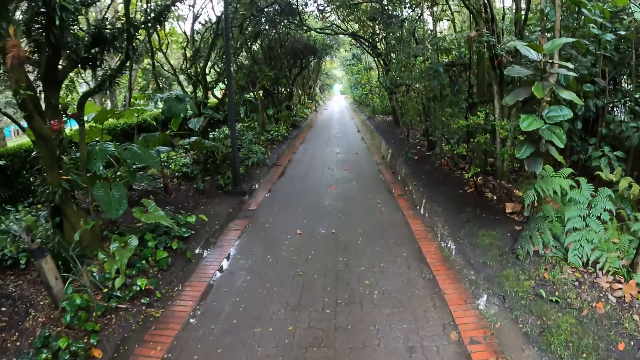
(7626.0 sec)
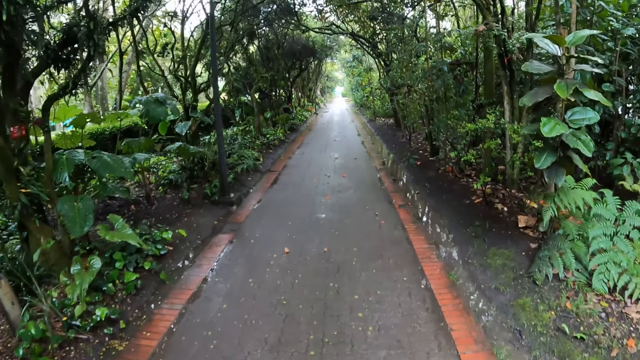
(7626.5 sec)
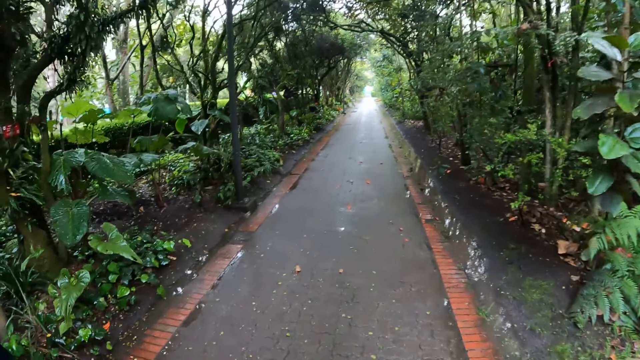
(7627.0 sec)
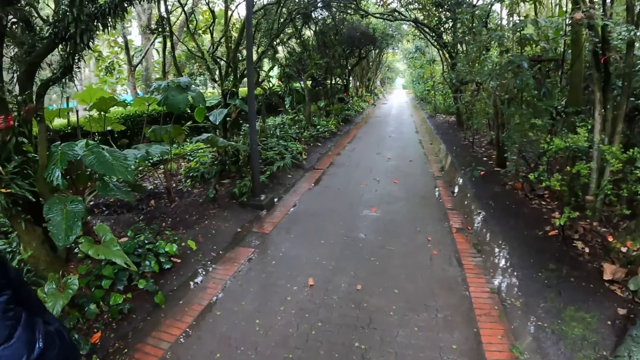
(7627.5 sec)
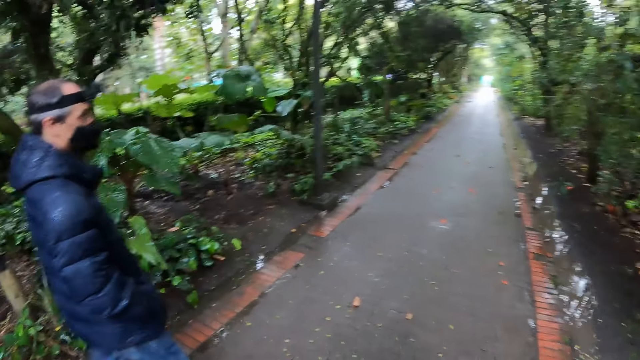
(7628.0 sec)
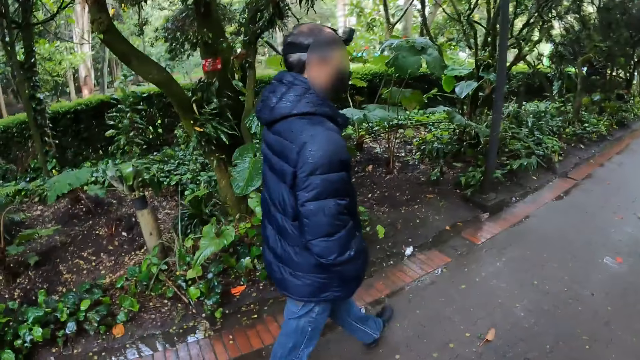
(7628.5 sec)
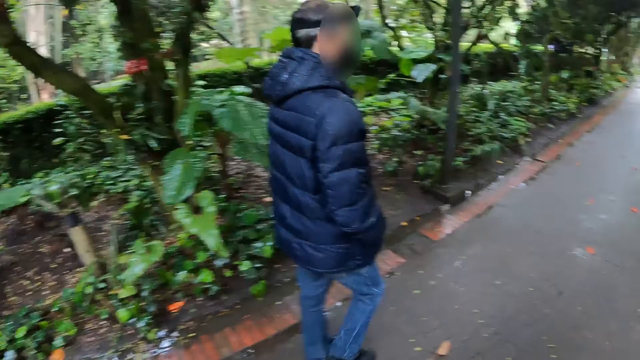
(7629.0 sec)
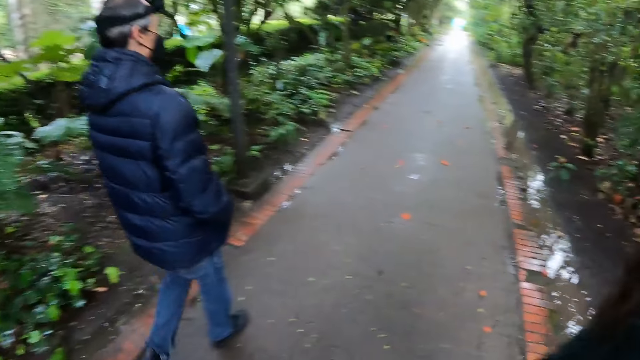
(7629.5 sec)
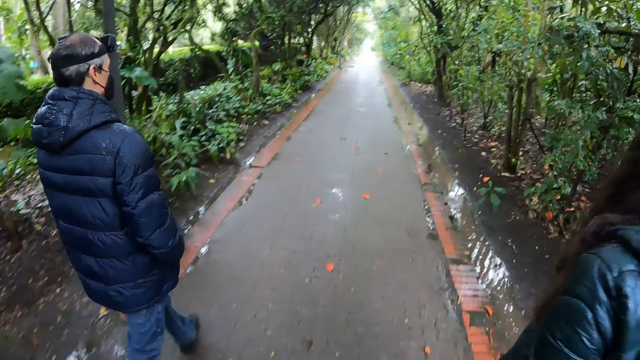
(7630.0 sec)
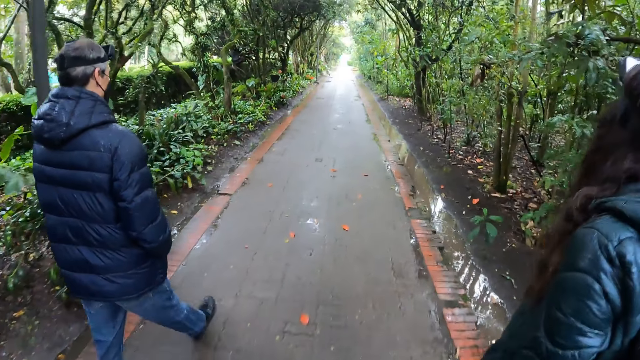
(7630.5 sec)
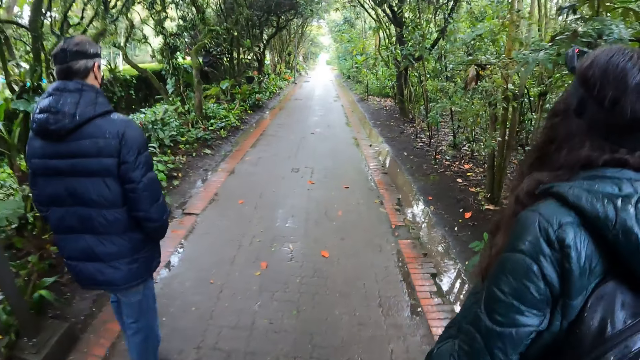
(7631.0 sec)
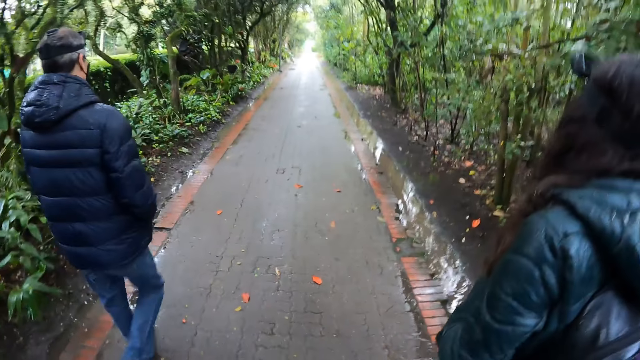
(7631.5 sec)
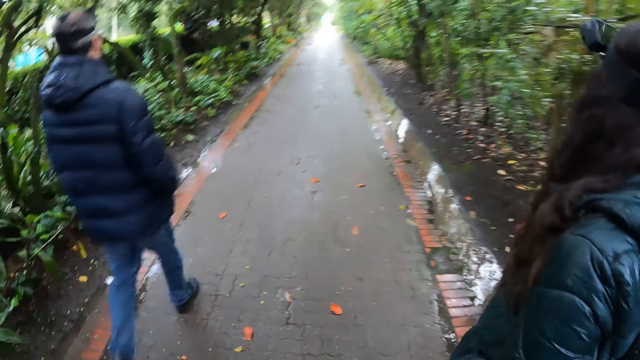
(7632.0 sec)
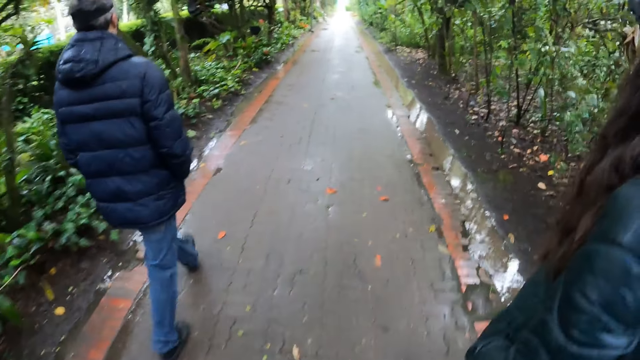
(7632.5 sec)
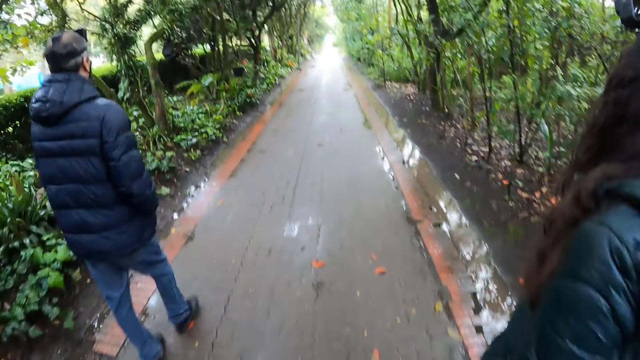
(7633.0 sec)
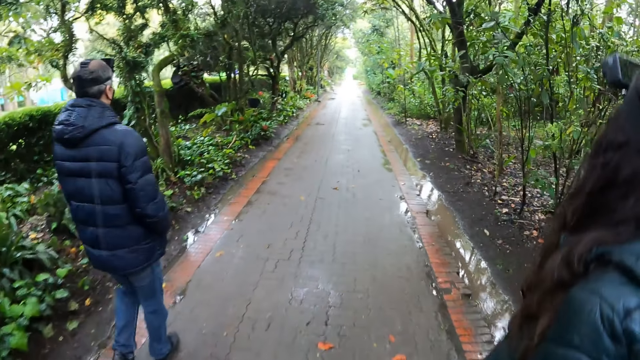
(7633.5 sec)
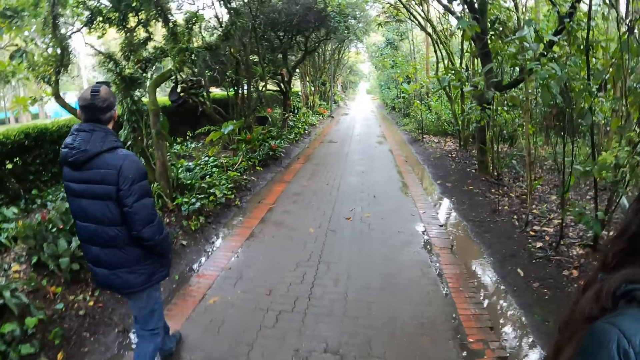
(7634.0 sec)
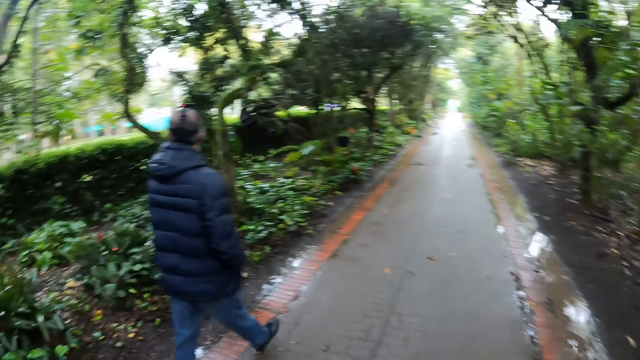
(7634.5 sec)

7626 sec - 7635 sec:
The woman walks past the camera wearer.

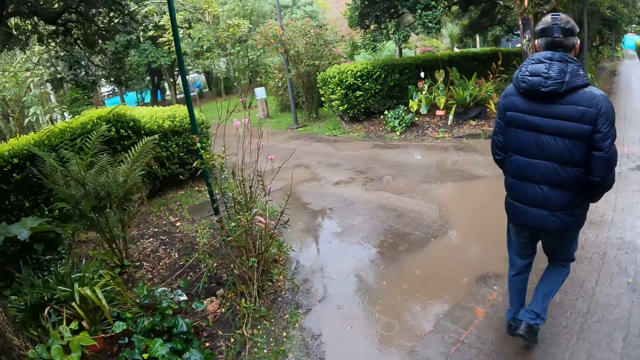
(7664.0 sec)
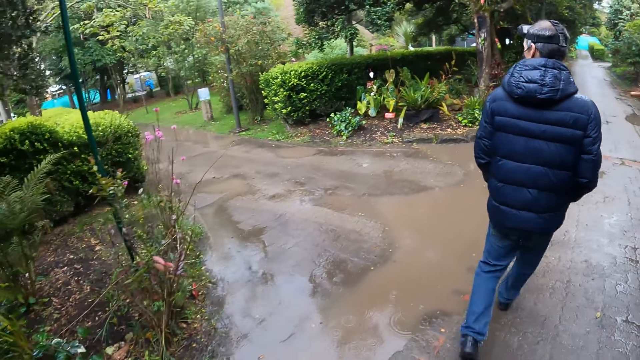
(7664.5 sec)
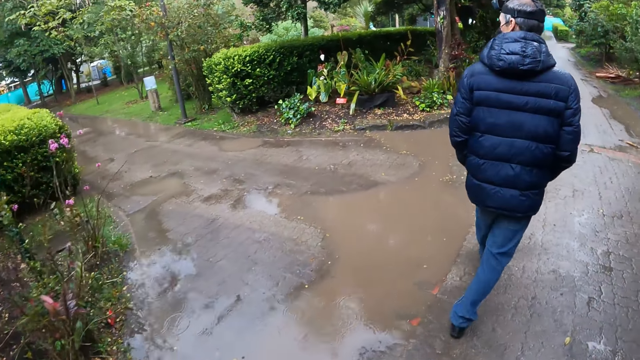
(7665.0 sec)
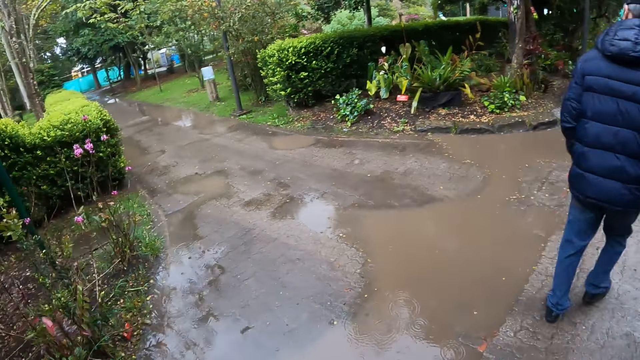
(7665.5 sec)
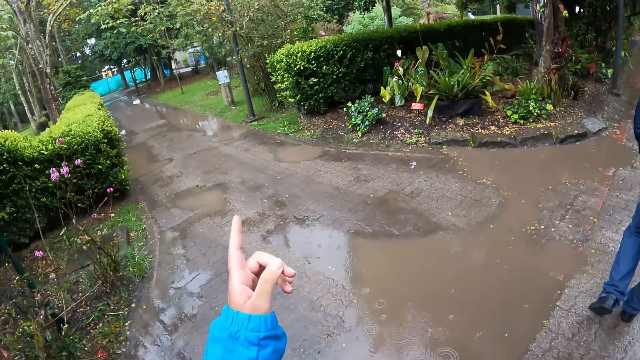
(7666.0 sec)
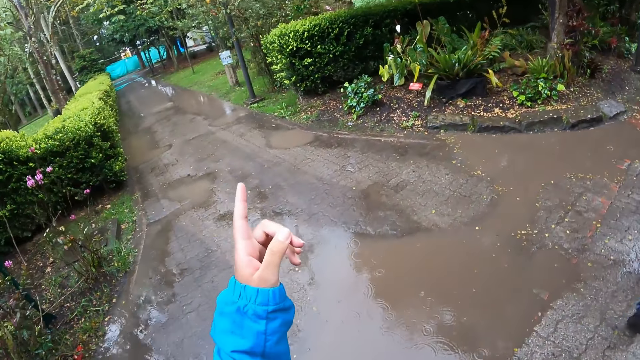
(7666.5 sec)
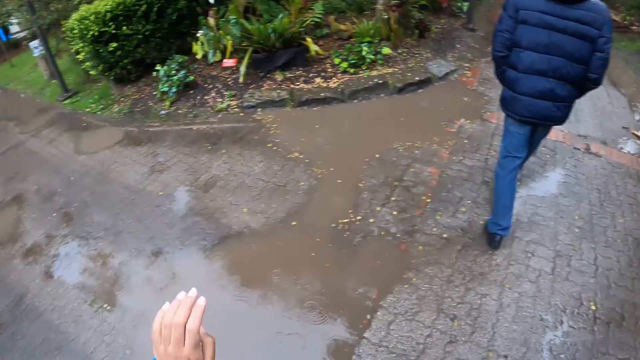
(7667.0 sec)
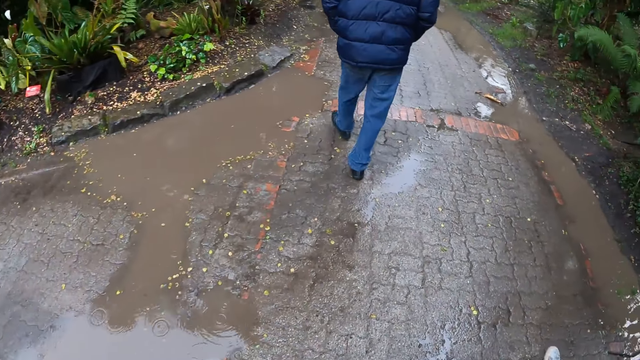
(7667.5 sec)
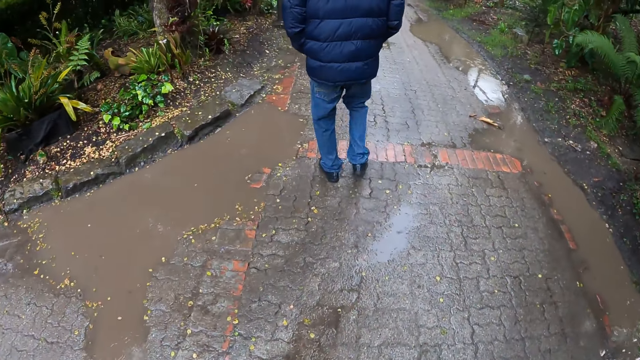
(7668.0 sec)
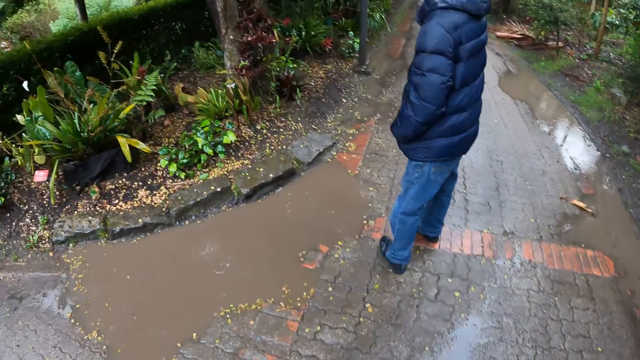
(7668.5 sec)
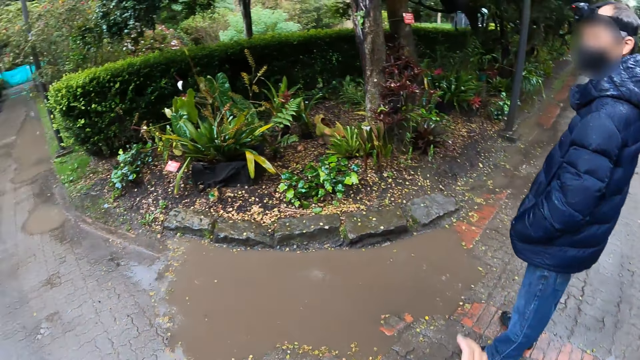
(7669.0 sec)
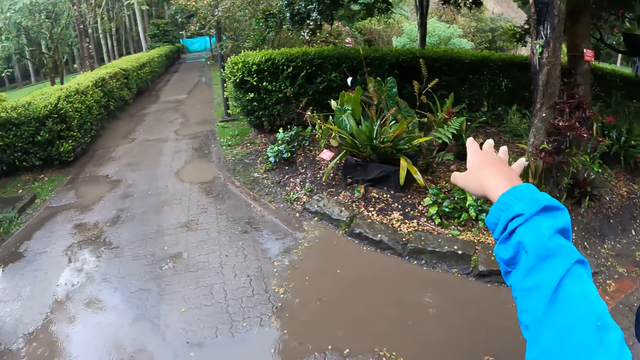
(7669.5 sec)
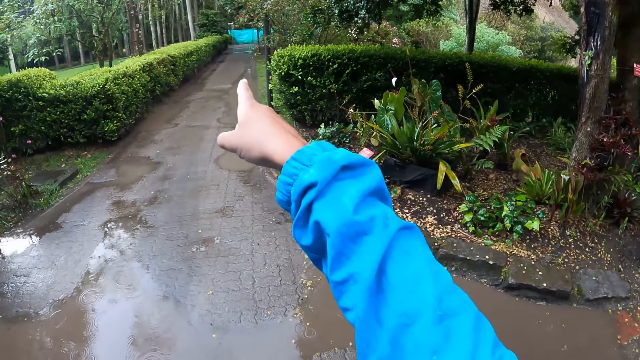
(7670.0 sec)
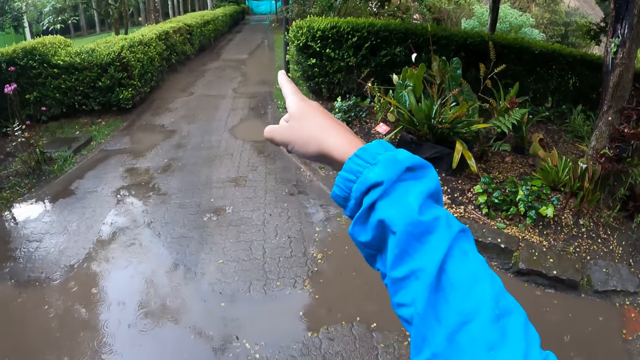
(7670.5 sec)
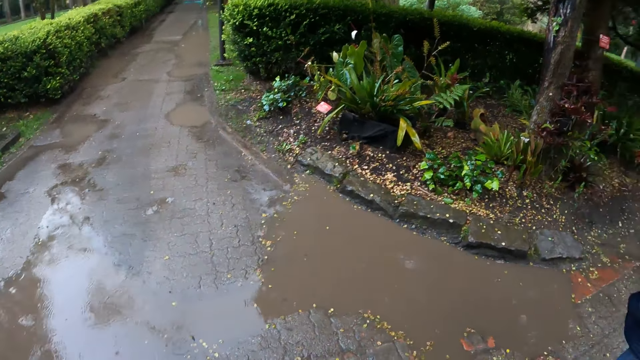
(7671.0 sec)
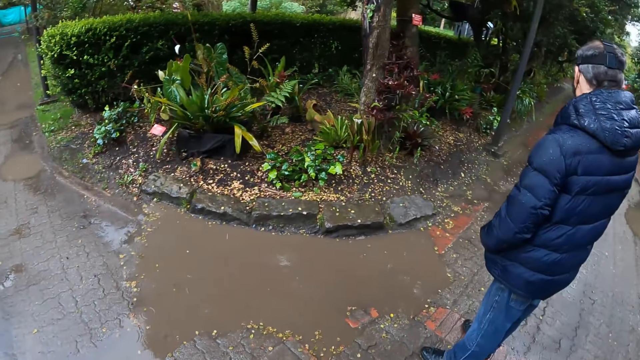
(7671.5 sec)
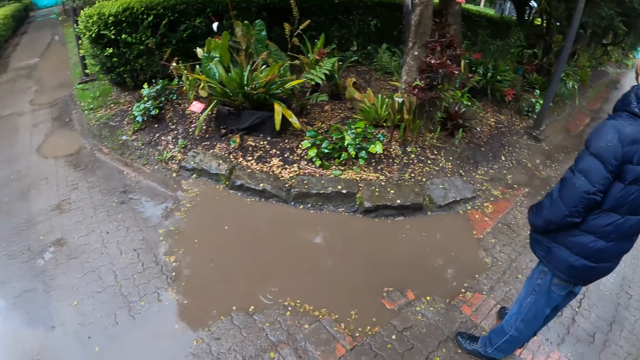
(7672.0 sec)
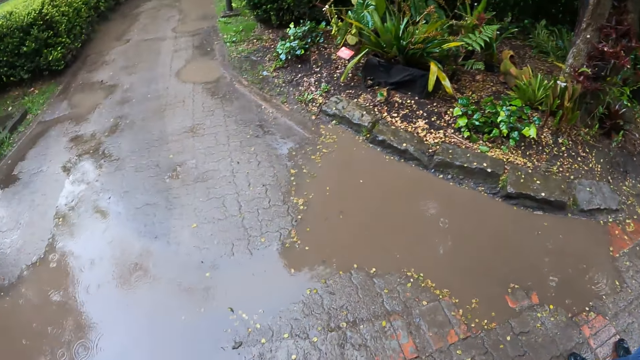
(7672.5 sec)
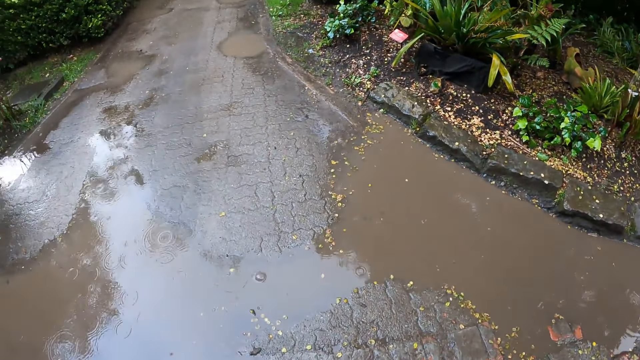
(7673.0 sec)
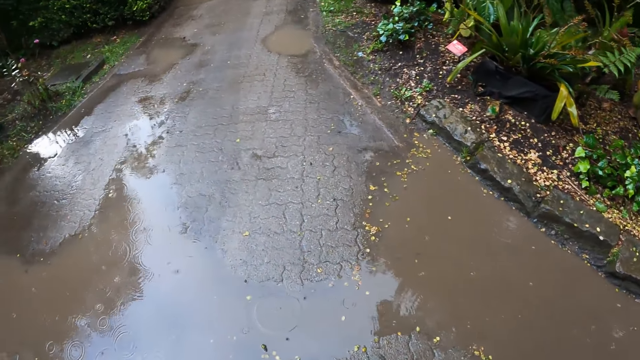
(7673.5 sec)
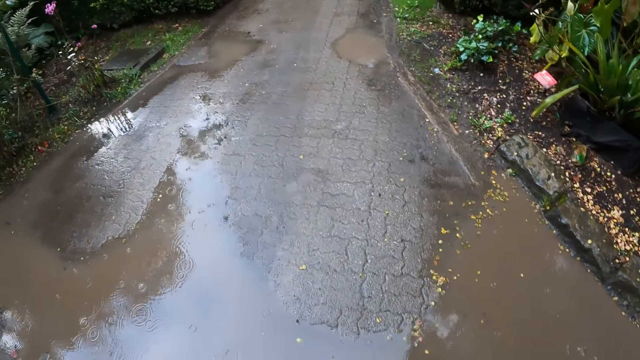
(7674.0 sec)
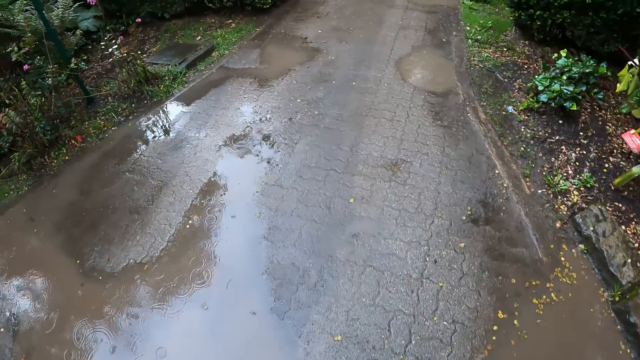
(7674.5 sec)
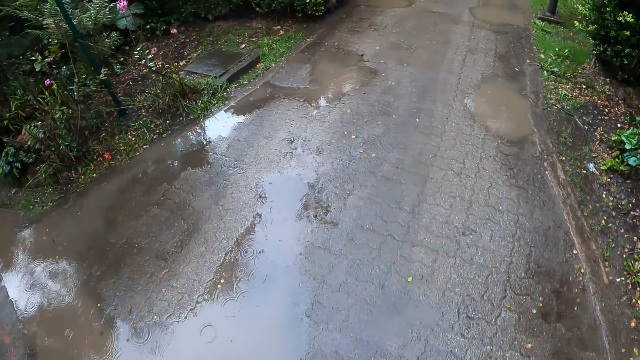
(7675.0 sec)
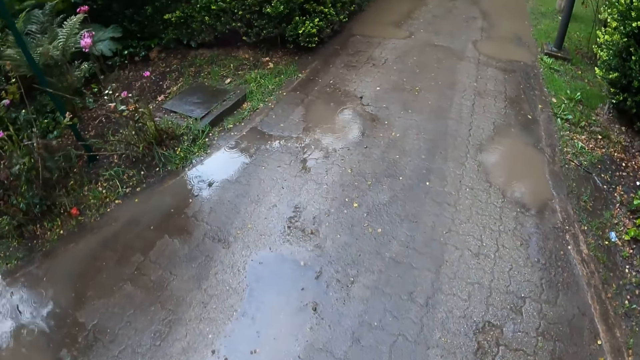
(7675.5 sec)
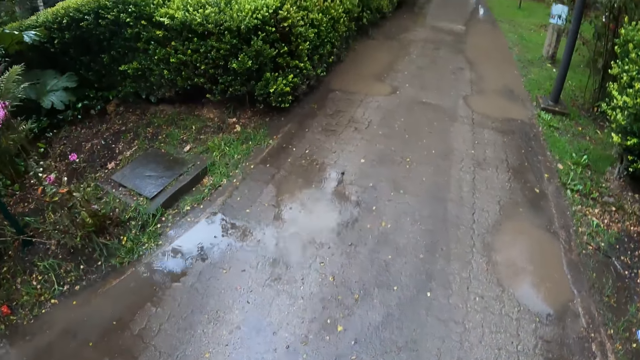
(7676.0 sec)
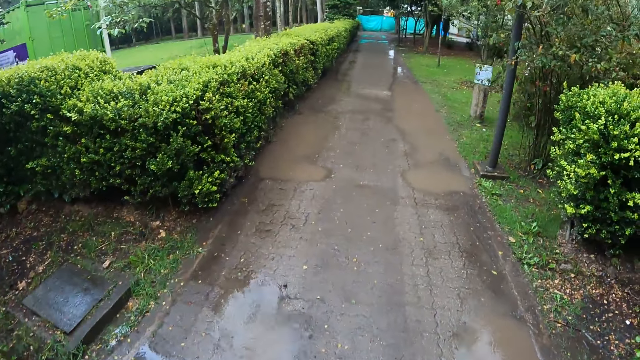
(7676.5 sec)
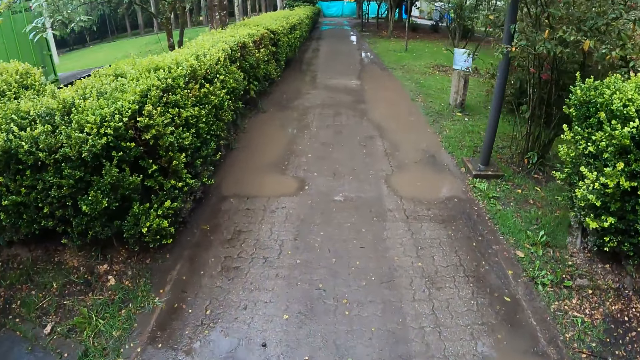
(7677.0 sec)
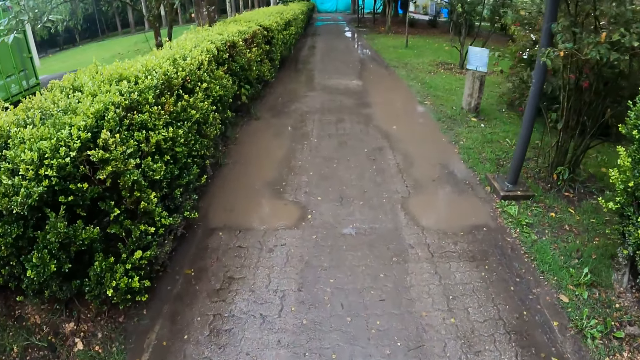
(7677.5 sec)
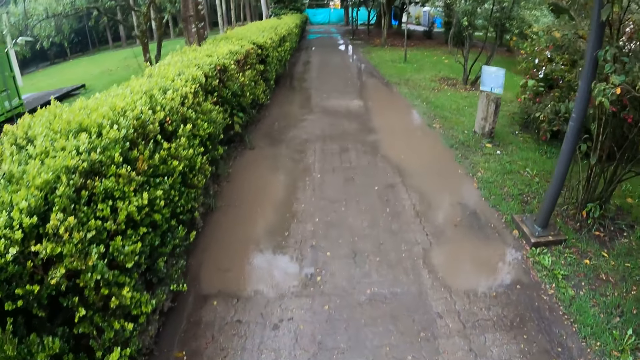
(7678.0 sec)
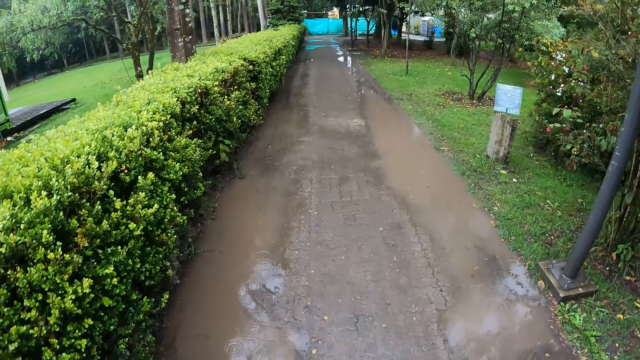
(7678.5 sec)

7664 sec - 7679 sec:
The camera wearer interacts with the group of people in the park. They make a hand gesture. They walk through a path in the park.
